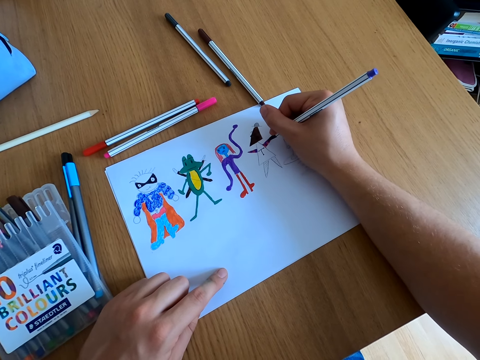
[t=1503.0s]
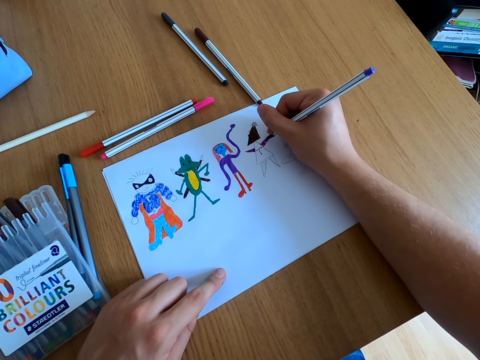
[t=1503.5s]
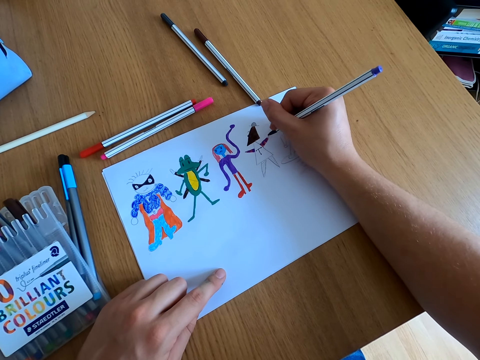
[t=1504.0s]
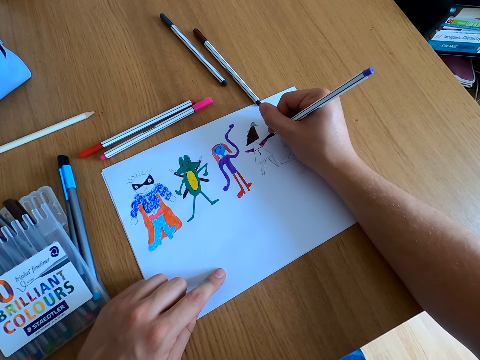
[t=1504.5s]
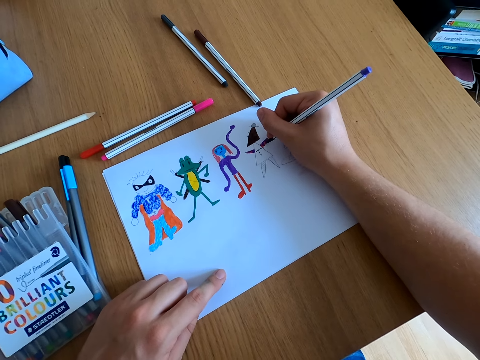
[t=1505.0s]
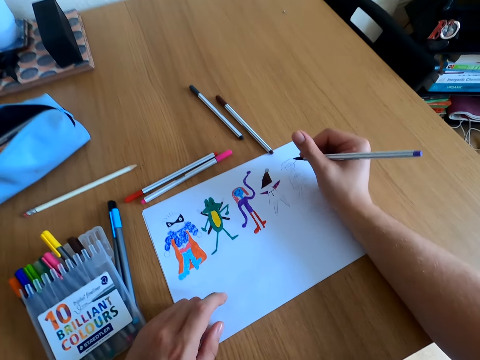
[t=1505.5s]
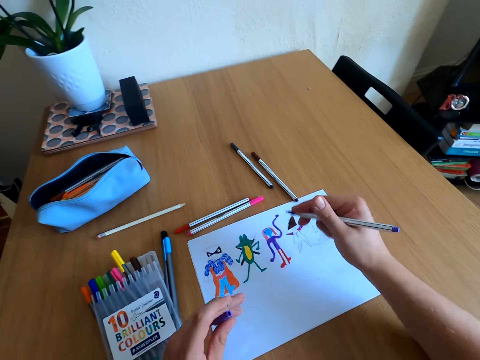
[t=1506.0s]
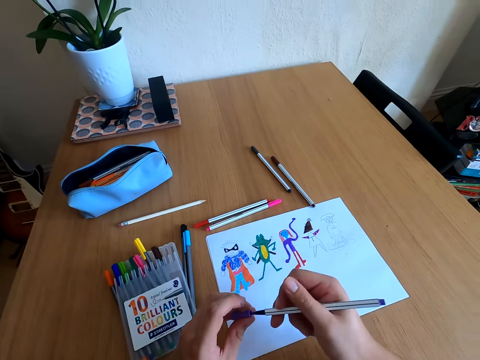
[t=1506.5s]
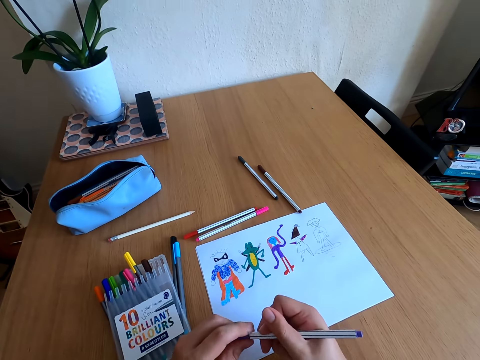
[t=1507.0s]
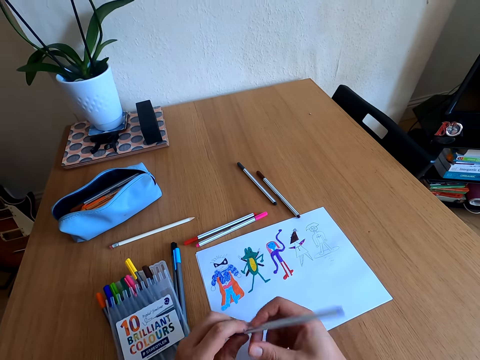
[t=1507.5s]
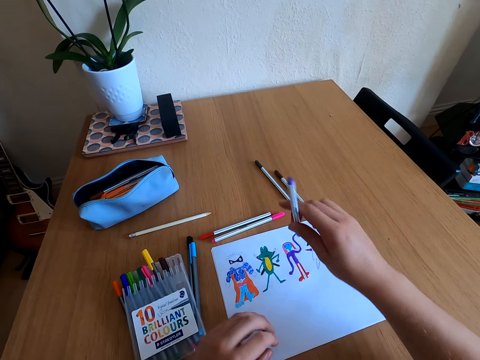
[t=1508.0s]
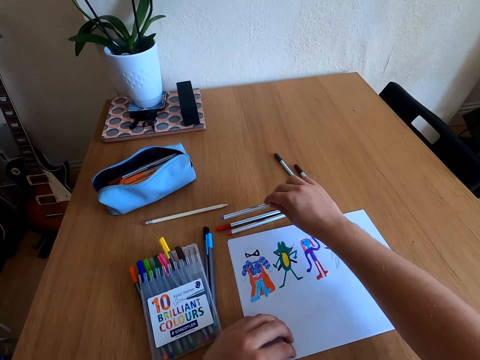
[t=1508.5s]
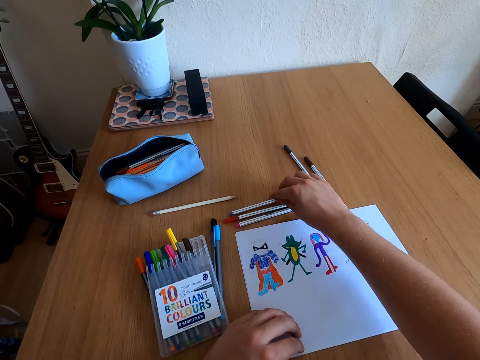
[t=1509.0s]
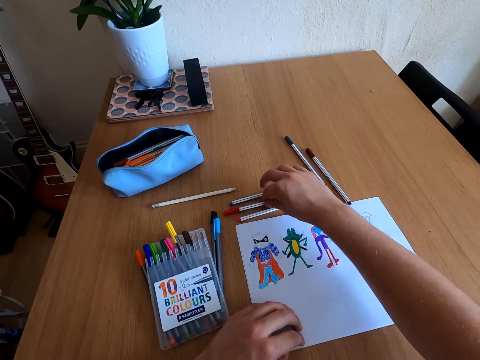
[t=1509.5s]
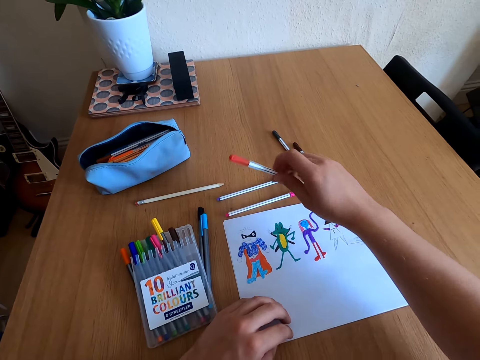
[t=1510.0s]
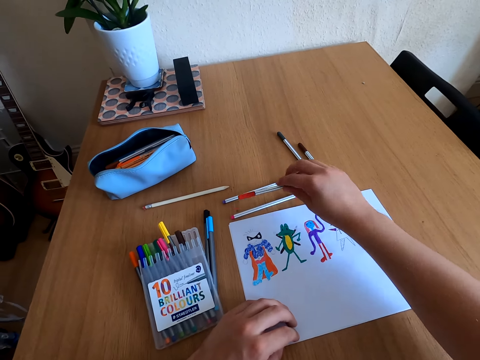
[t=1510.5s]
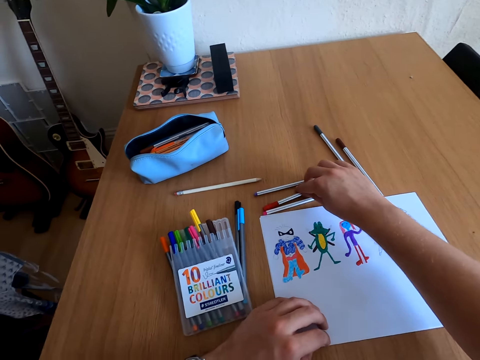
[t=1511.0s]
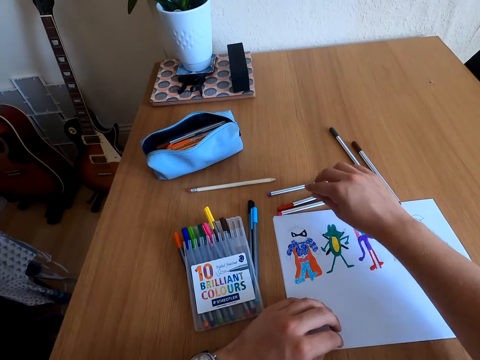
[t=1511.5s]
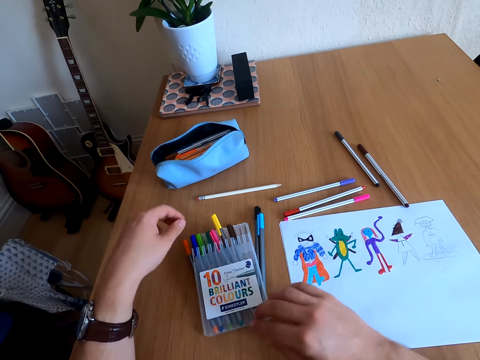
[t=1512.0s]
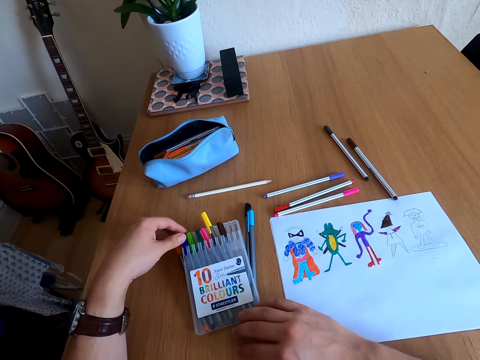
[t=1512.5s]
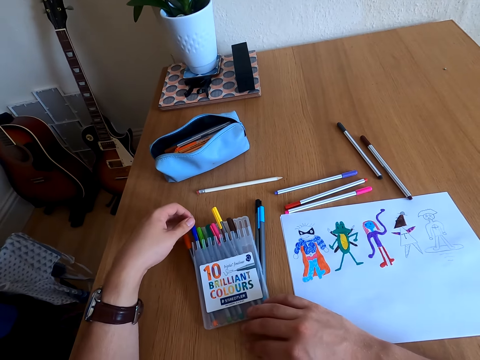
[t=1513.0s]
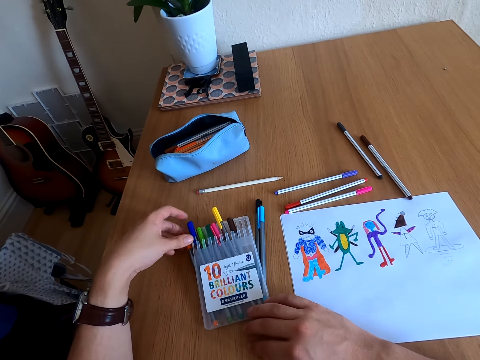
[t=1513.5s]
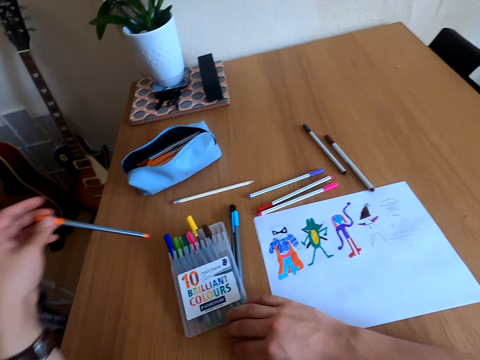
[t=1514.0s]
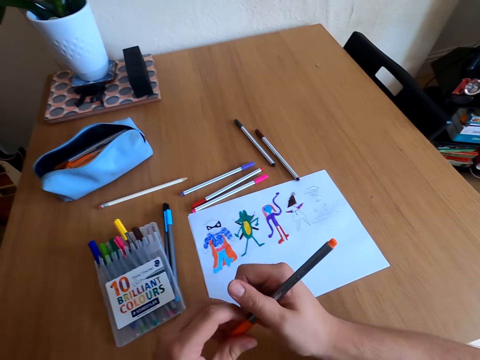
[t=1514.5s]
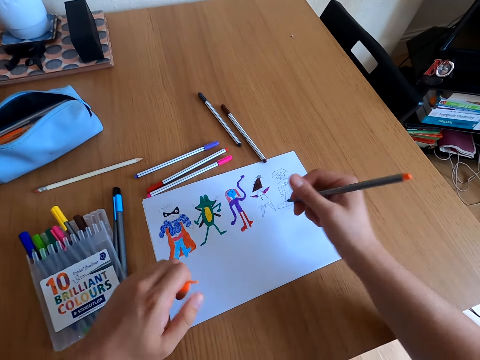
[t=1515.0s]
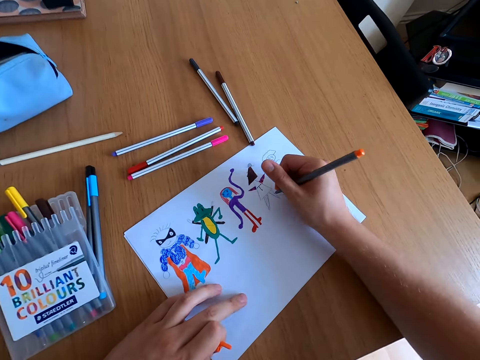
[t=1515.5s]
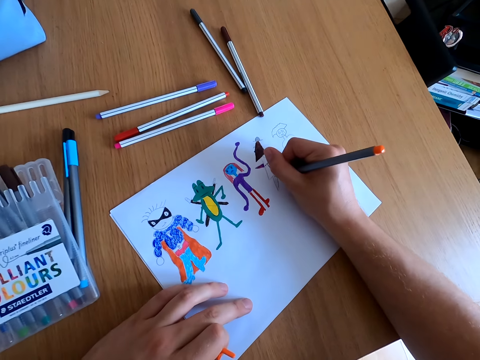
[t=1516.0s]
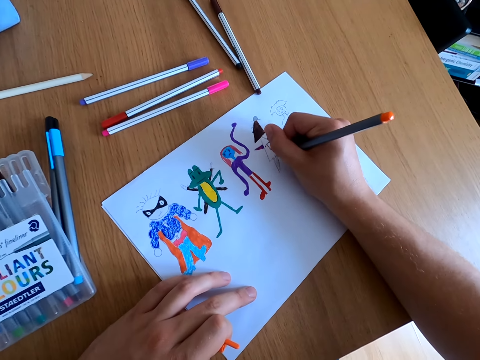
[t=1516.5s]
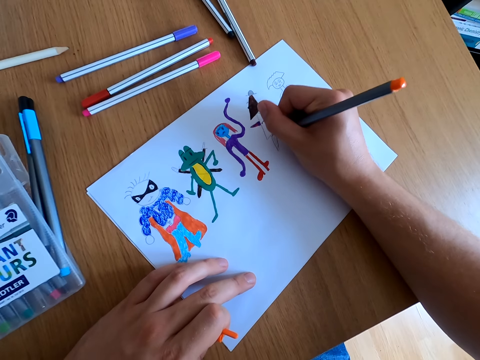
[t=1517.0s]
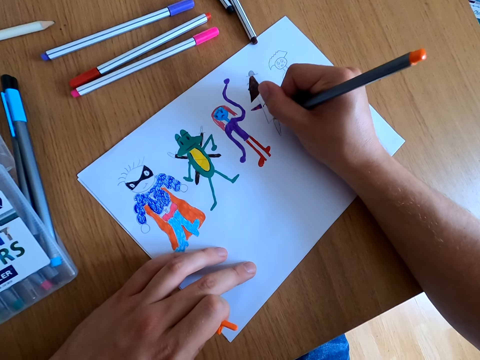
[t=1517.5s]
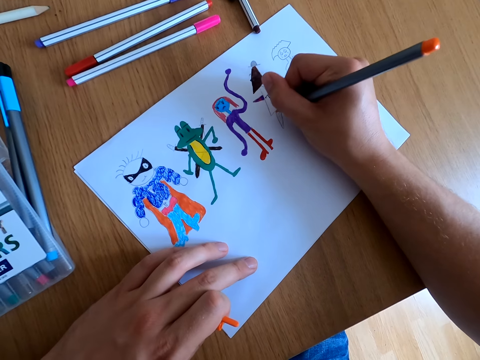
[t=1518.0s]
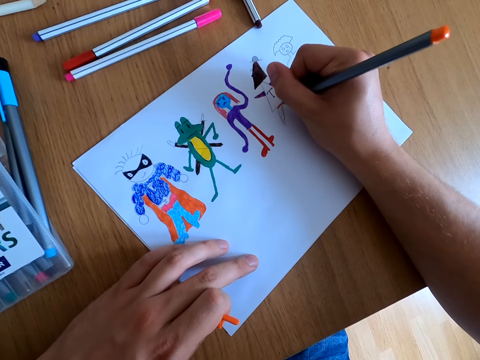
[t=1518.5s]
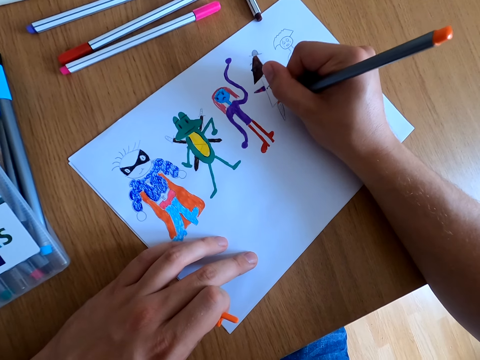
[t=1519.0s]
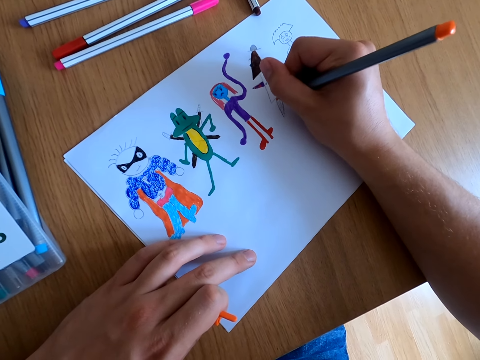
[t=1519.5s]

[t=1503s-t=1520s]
The camera wearer closes the color pen lid. They place a color pen on the table. They pick up a color pen. They place a color pen on the table. They pick up a color pen. They open the color pen lid. They color the drawing.

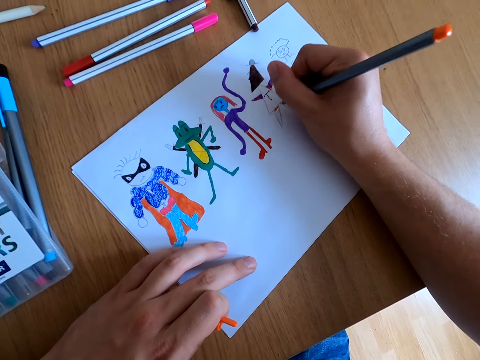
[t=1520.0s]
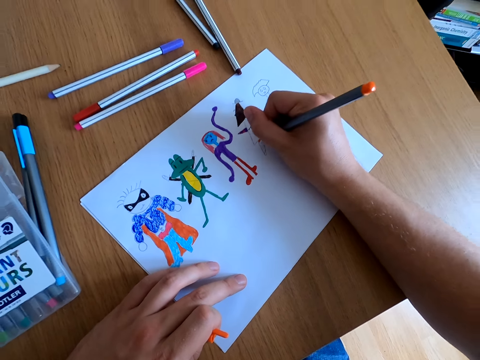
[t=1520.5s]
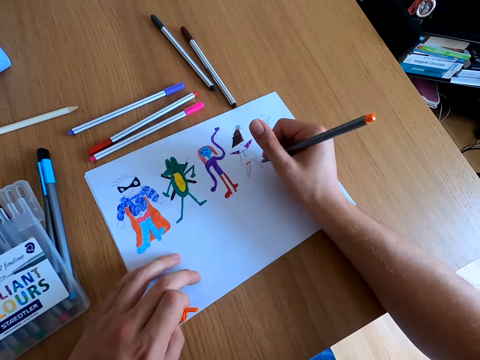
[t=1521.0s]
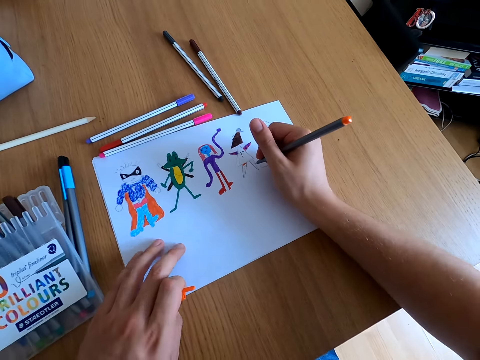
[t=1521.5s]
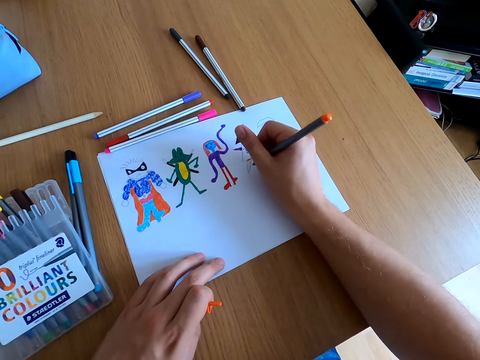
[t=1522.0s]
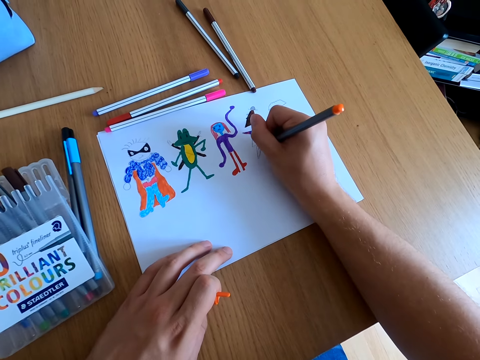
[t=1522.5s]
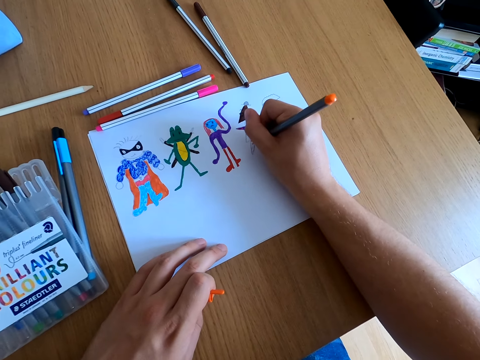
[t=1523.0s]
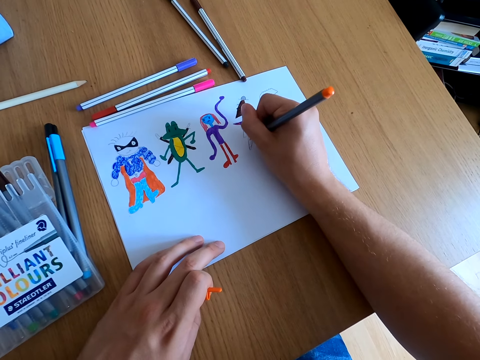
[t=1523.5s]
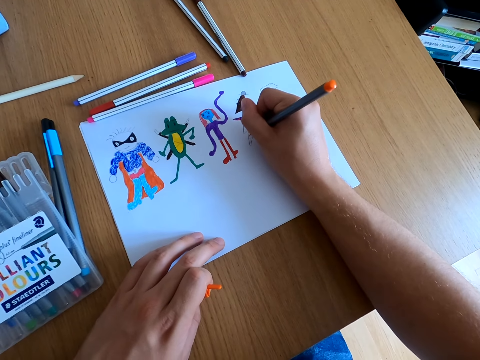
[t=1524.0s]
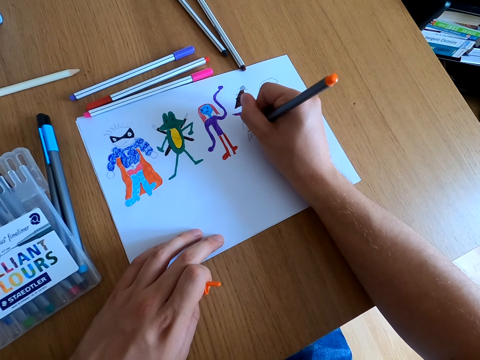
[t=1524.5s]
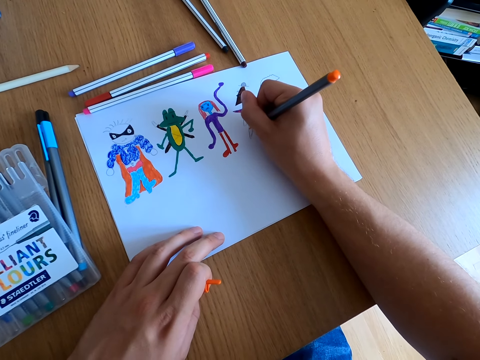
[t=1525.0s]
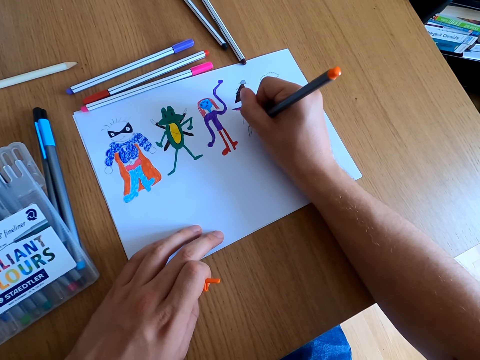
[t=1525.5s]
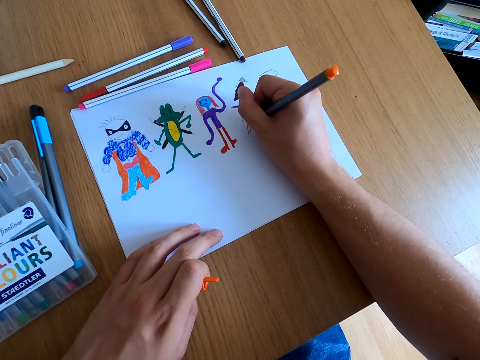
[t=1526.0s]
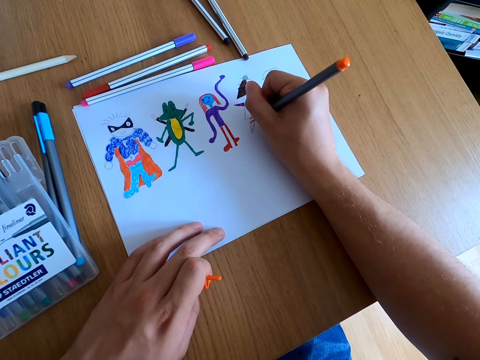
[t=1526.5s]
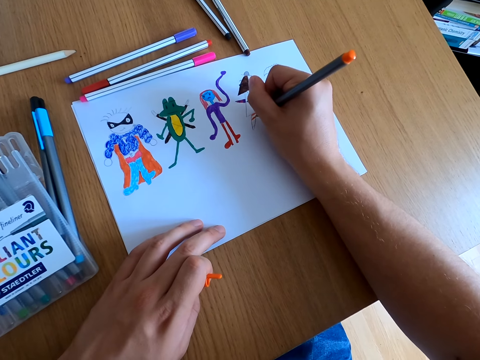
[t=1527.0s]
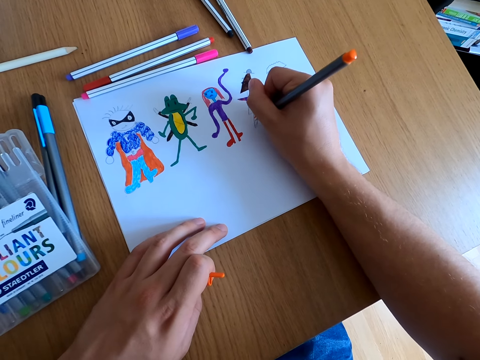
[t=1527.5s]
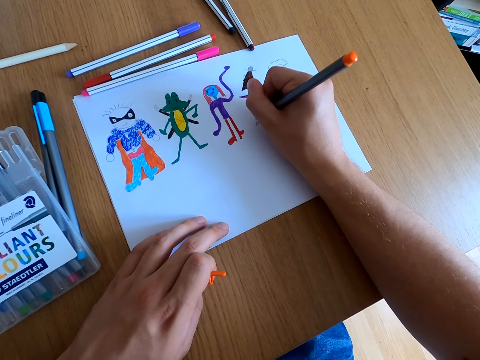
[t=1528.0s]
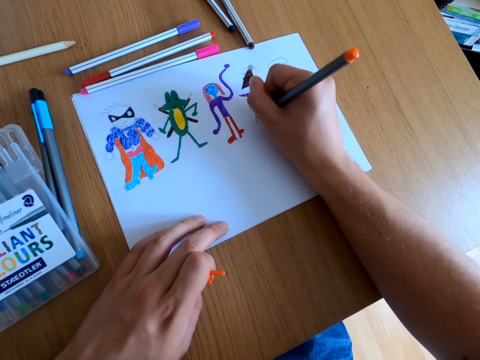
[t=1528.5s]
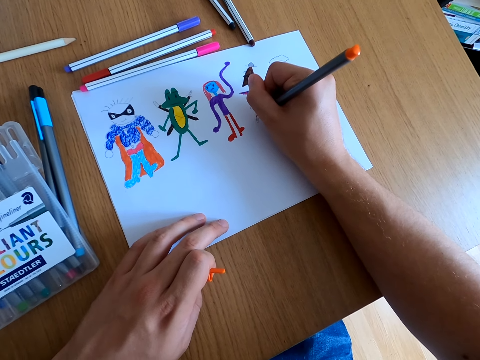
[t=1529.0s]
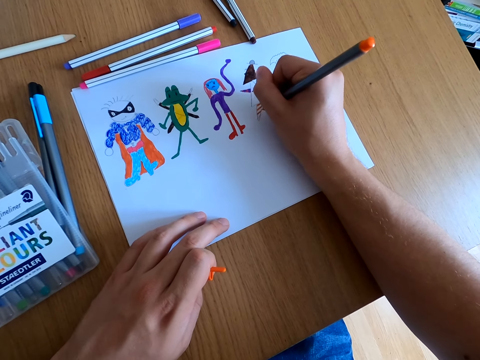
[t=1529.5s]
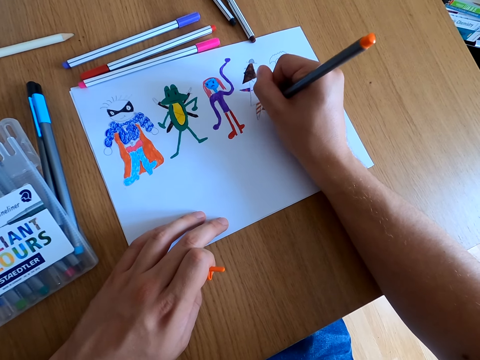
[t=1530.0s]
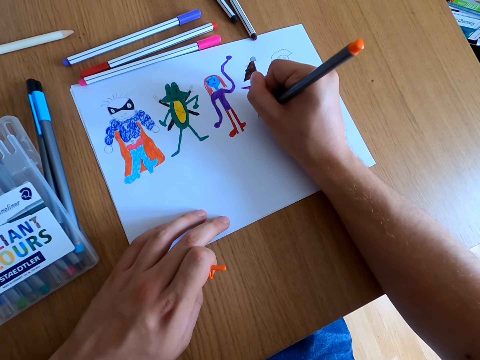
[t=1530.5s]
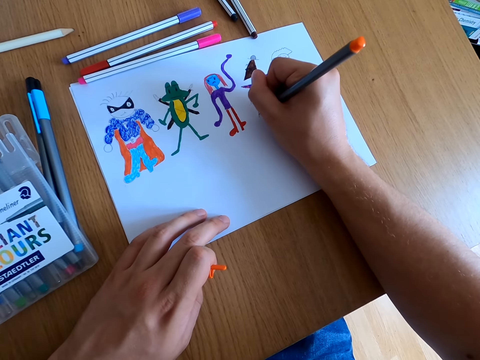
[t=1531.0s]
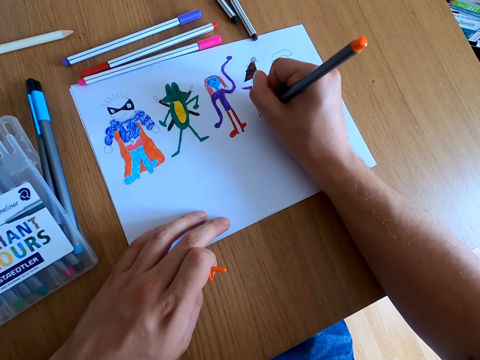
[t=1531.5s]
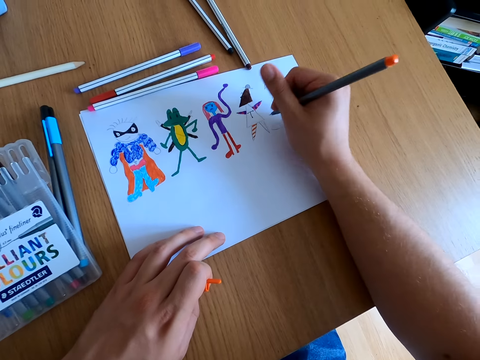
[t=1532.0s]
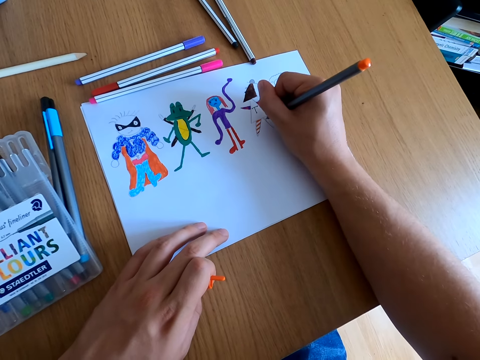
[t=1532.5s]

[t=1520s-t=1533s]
The camera wearer paints the drawing.
